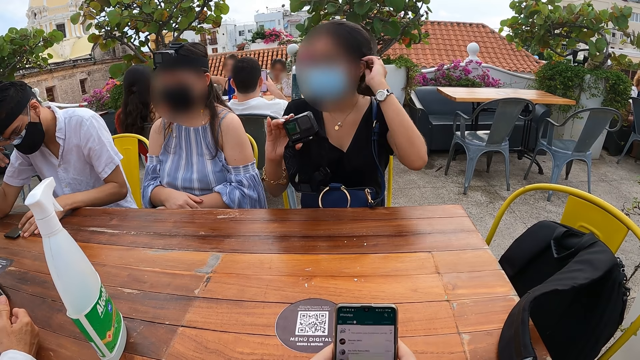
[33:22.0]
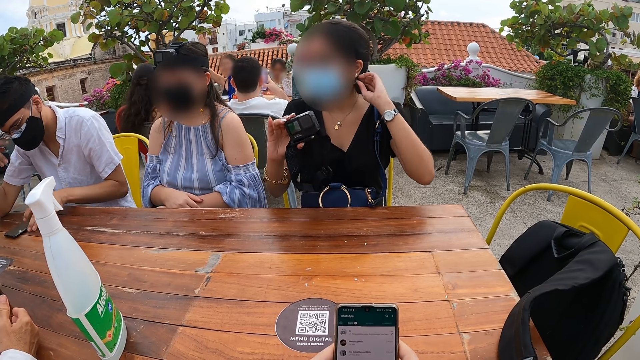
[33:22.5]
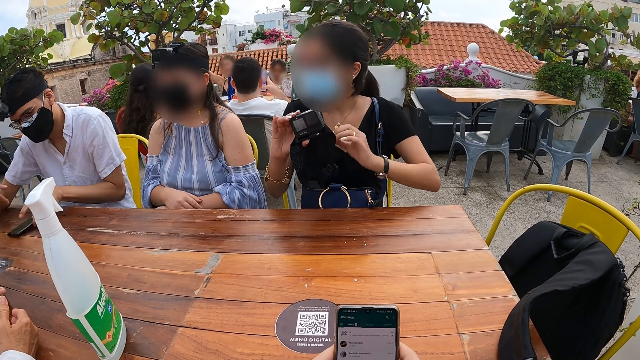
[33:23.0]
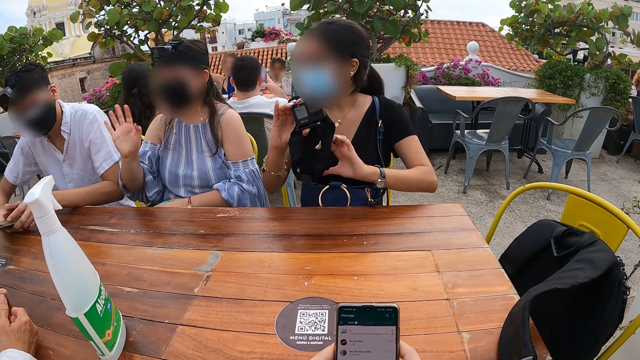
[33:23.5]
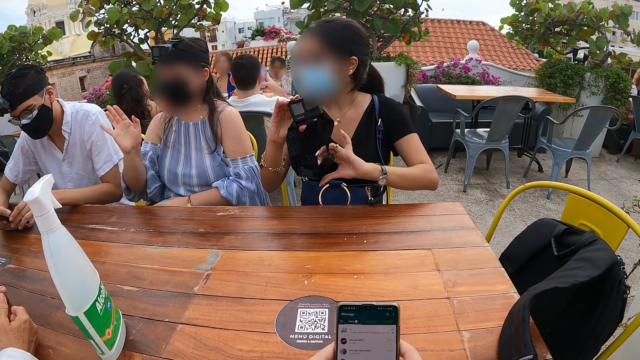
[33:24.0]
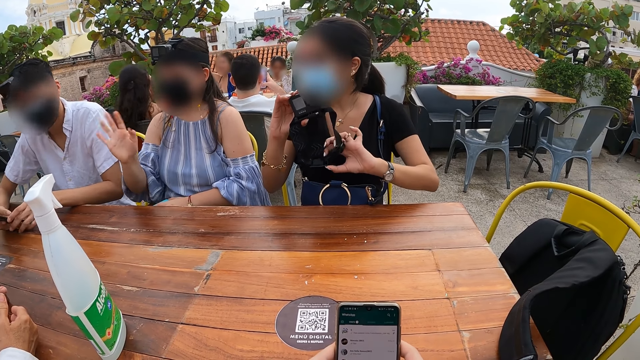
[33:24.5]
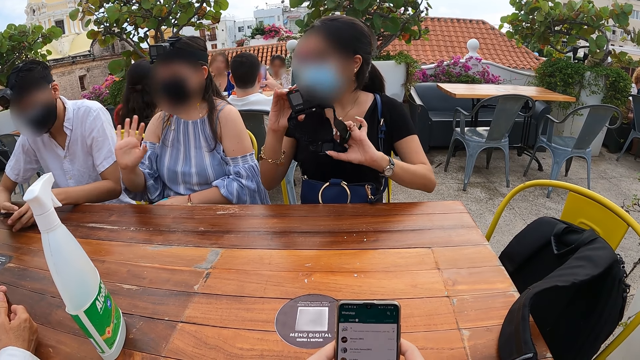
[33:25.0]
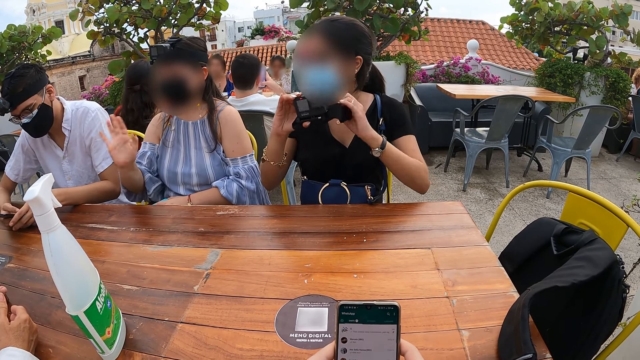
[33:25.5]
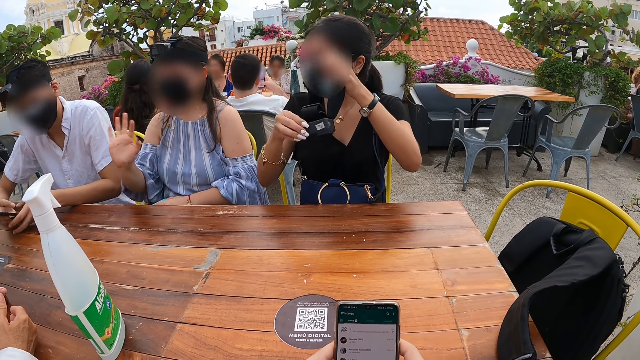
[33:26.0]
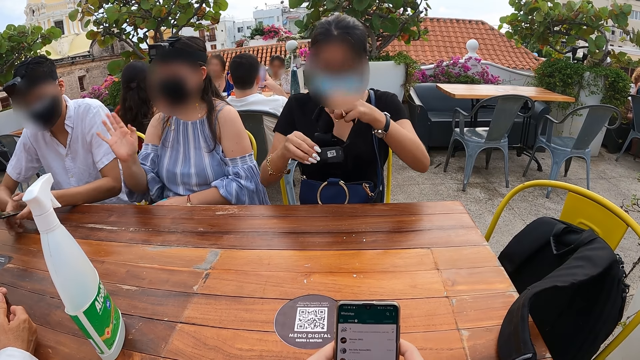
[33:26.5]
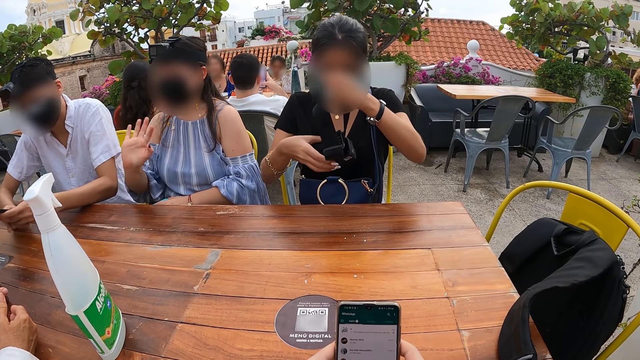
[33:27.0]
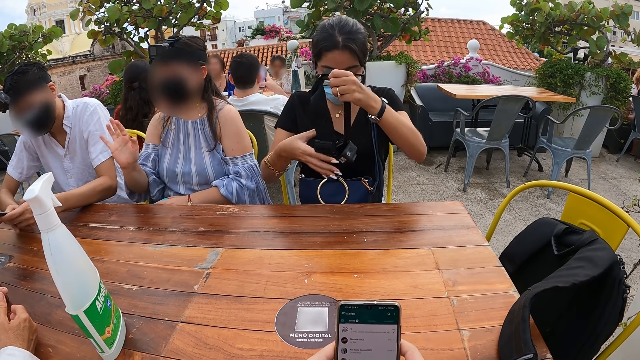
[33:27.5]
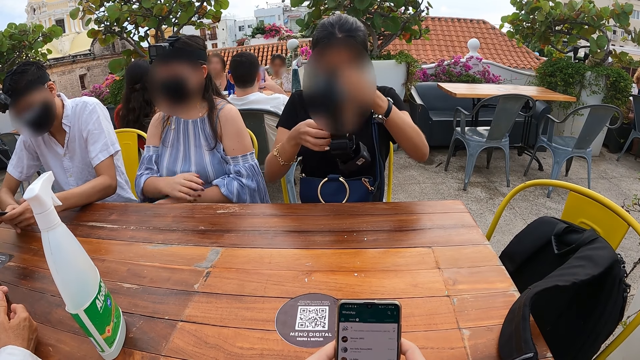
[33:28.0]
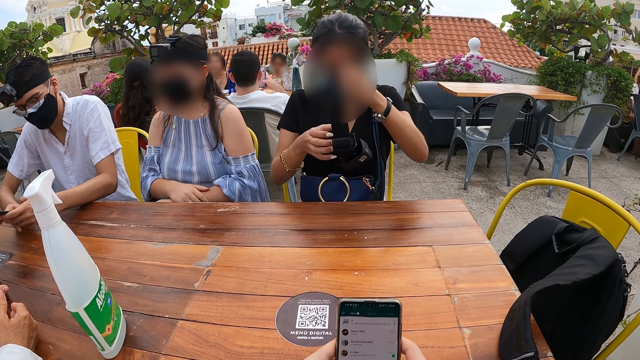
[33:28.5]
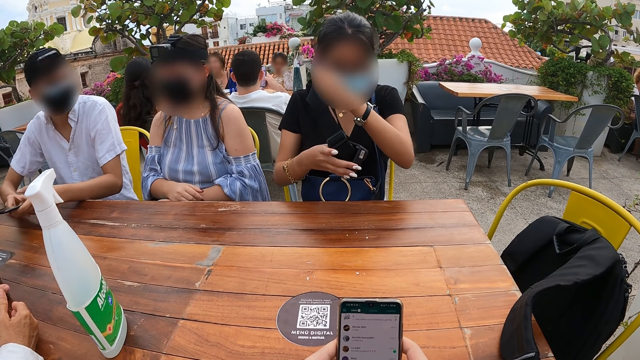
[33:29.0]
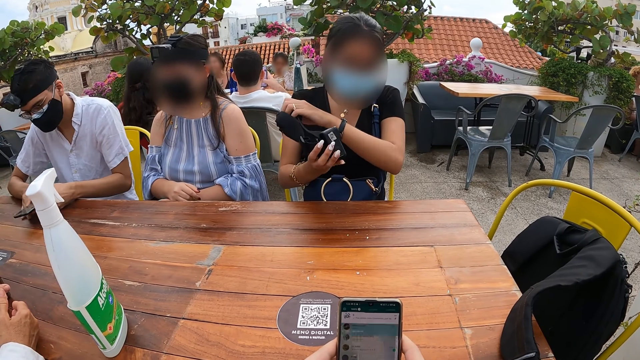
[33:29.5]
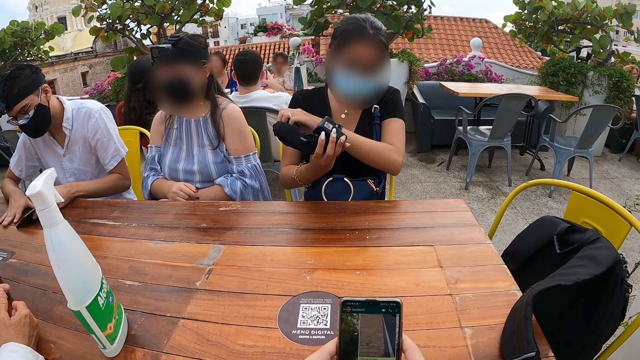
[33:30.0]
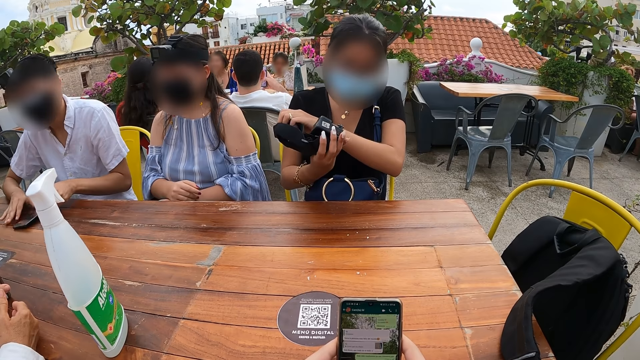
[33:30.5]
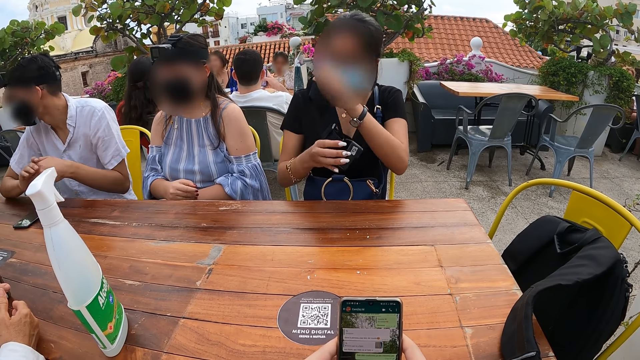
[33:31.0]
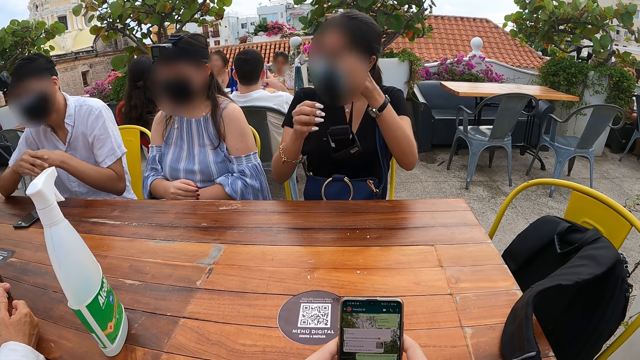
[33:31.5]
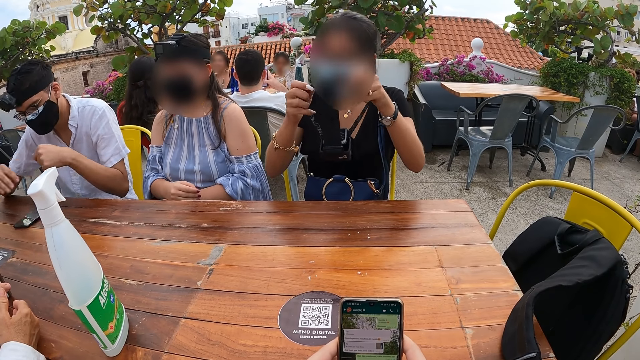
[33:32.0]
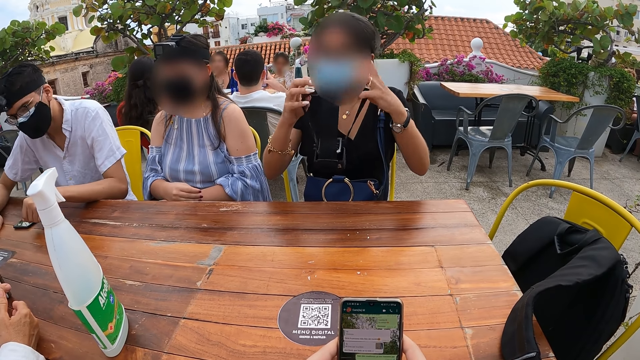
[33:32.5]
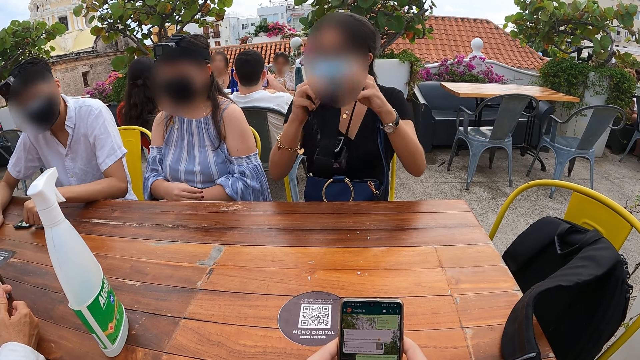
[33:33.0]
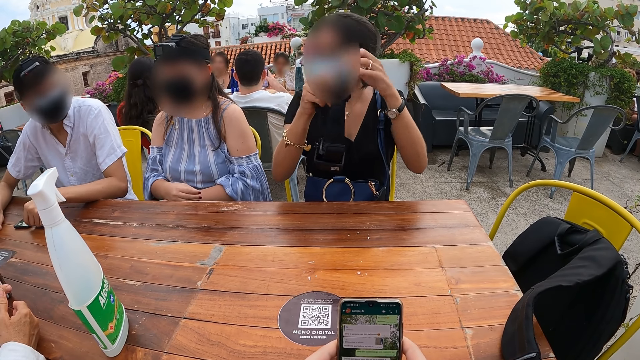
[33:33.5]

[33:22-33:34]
A man picks up the phone from the table with his left hand. The man operates the mobile phone with both hands and drops the mobile phone on the table with his left hand.

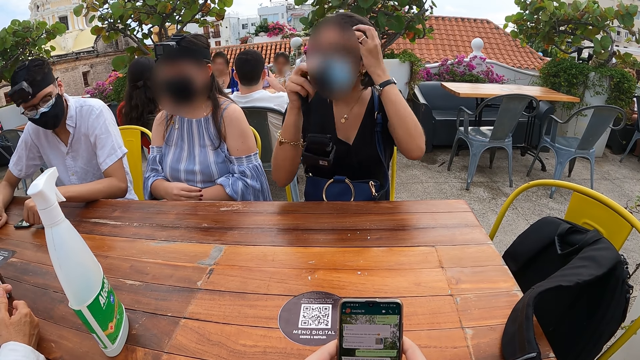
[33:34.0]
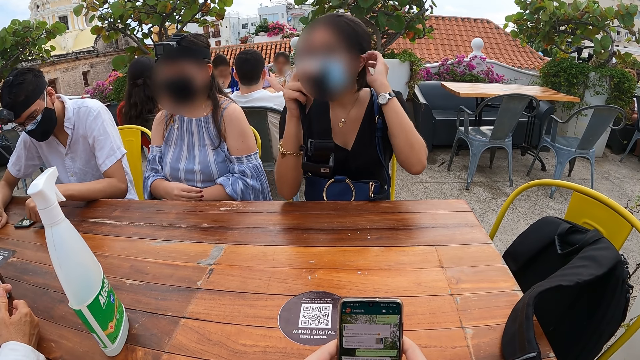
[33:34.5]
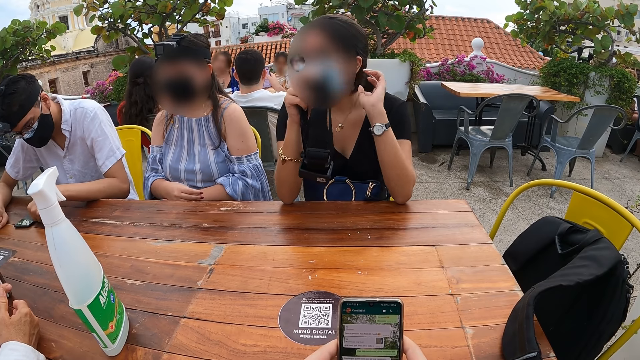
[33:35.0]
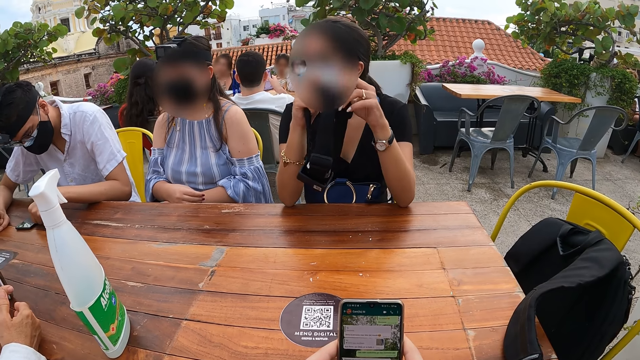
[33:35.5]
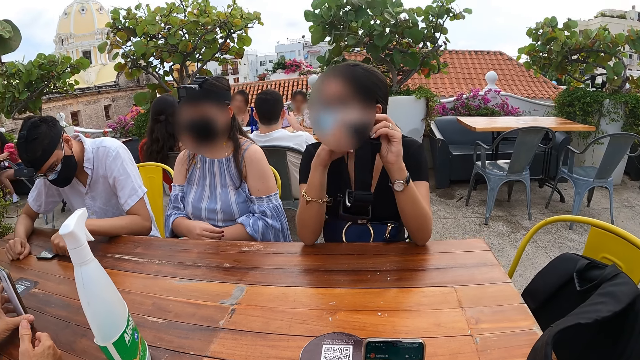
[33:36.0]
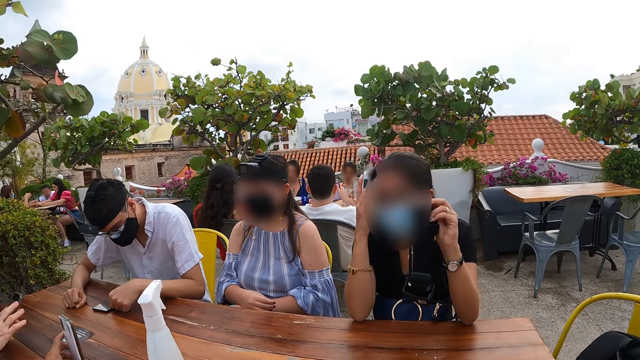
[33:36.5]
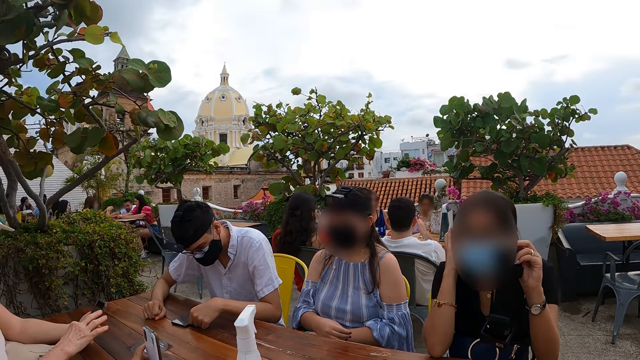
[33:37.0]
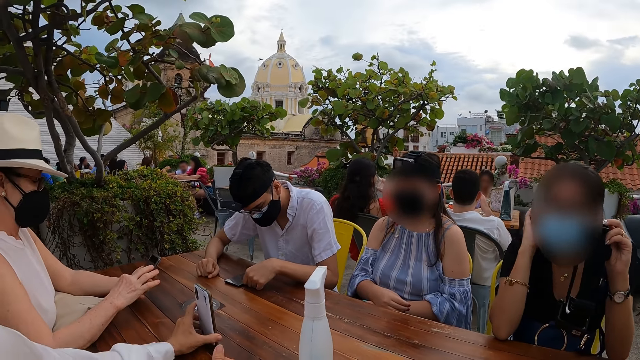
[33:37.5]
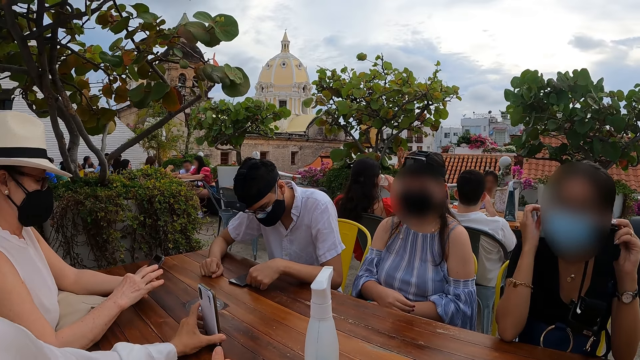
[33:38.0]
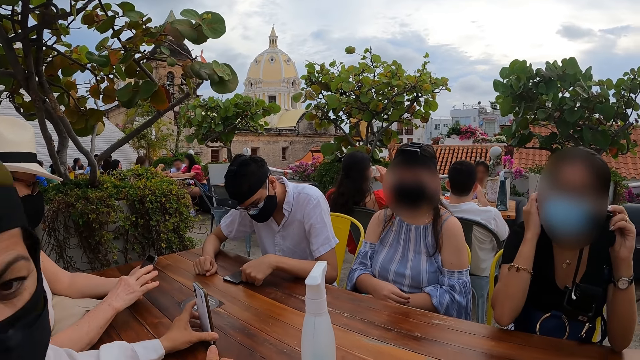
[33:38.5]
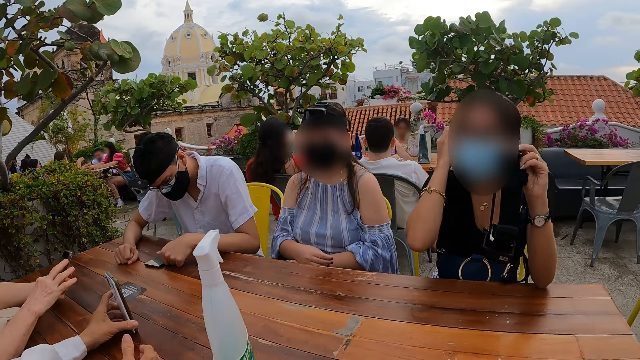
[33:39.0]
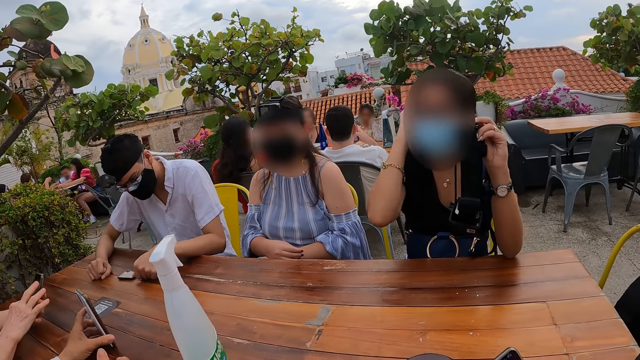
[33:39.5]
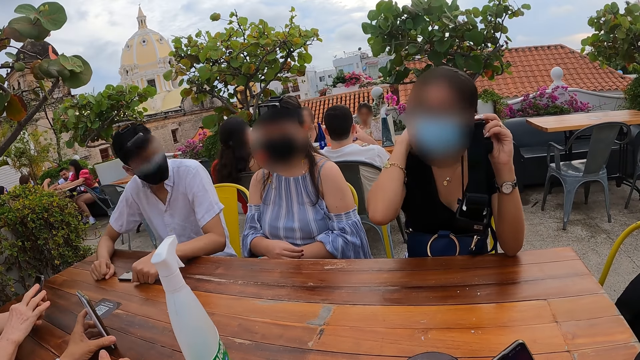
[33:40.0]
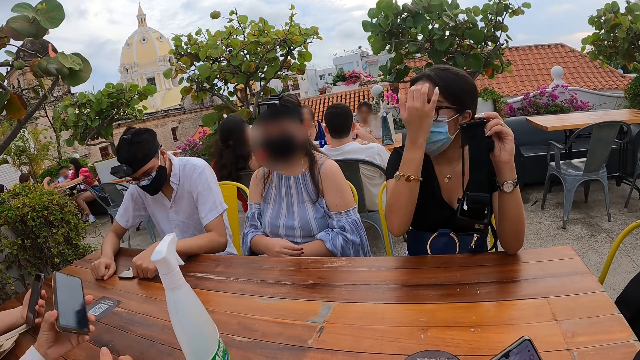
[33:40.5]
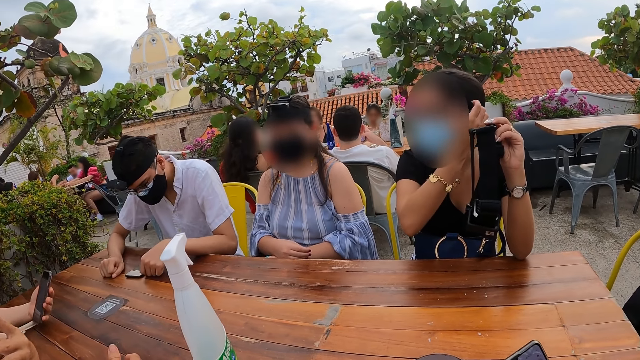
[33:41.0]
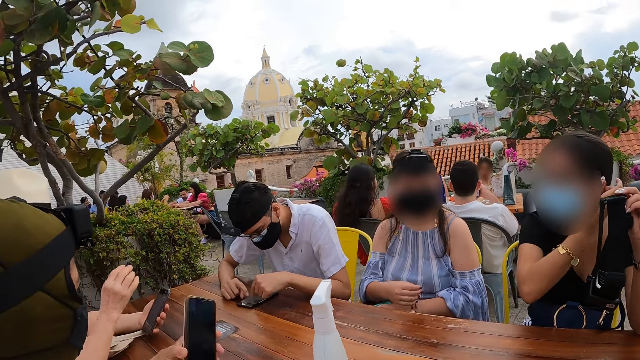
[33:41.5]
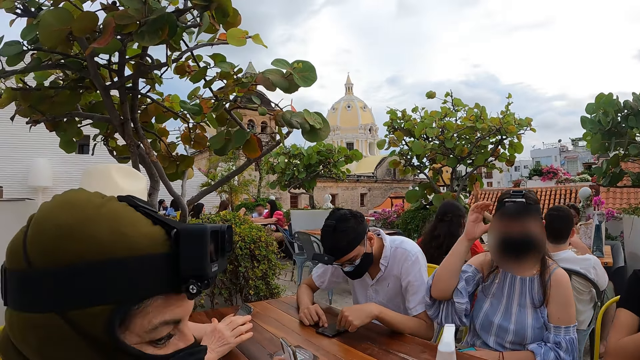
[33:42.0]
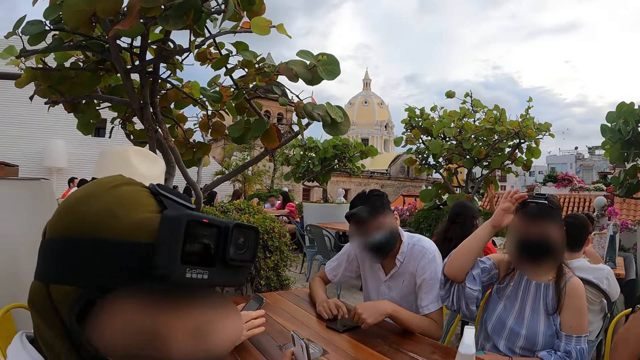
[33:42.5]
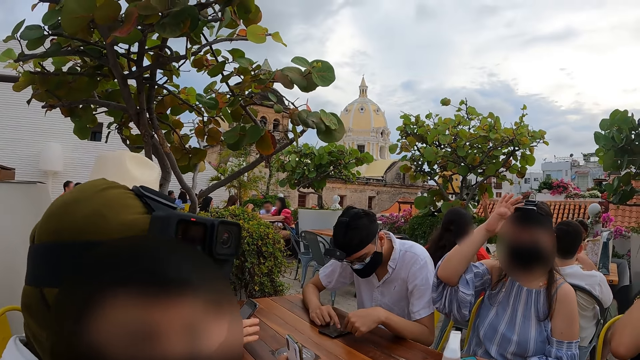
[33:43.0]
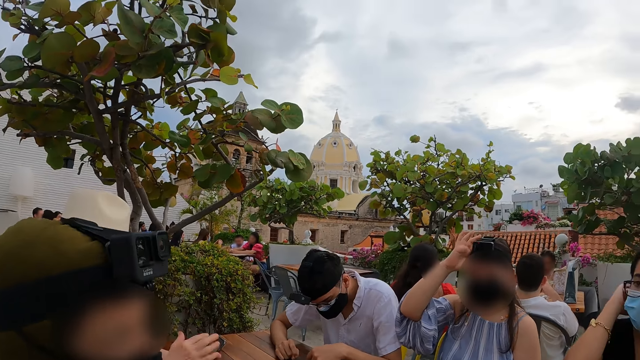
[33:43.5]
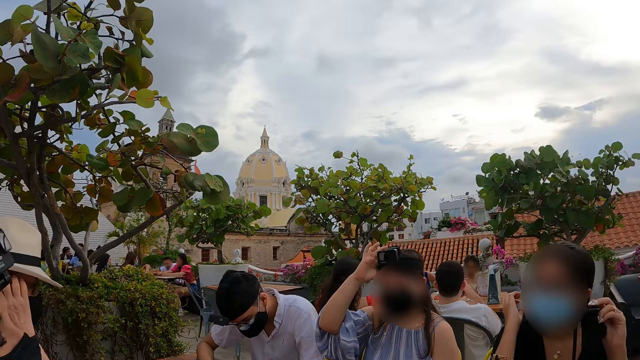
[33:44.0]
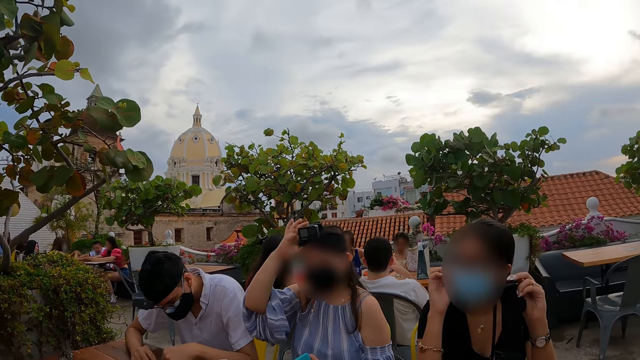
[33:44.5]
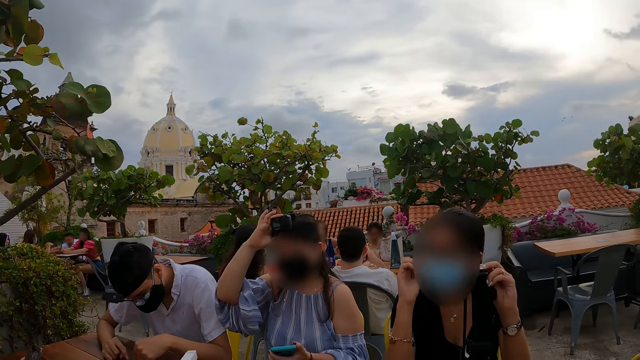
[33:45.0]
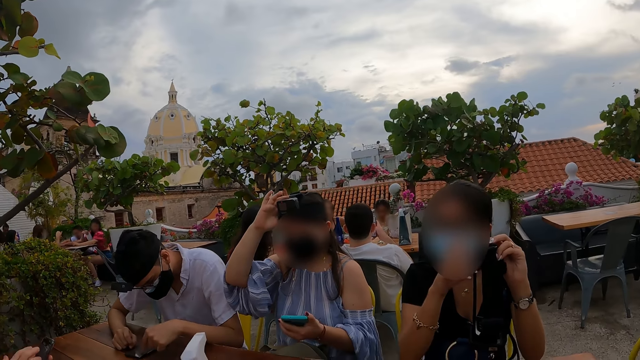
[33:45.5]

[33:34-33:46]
A man operates the mobile phone on the table with his left hand. The camera wearer stares at his friends. Another man operates a mobile phone with both hands. A woman adjusts a camera gear on her head with her right hand.
